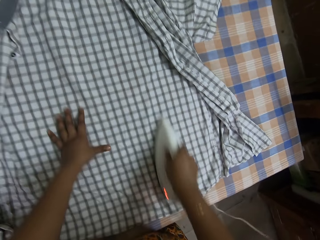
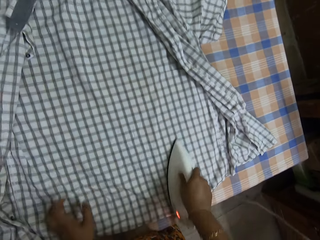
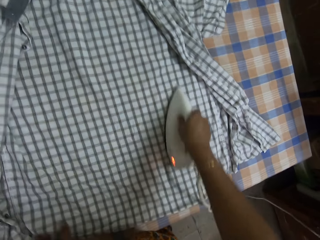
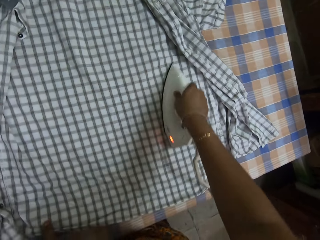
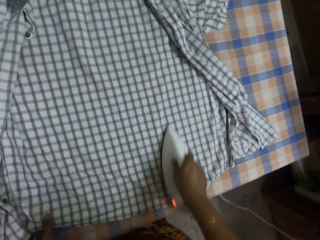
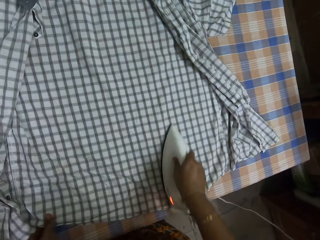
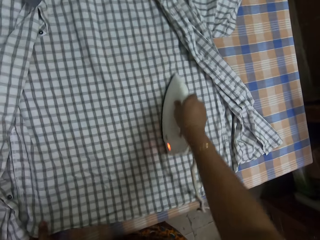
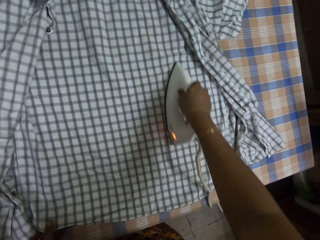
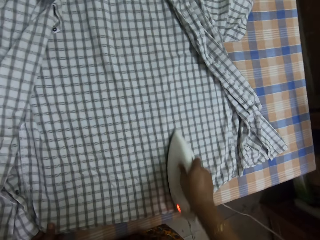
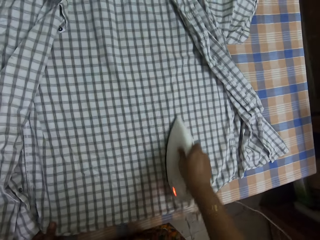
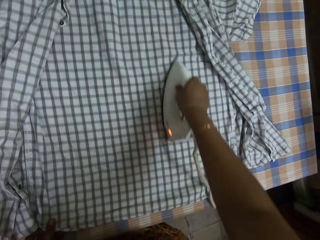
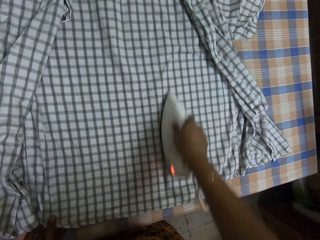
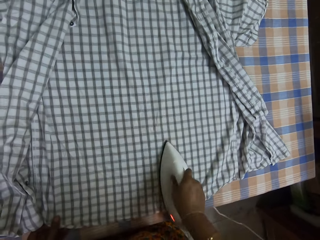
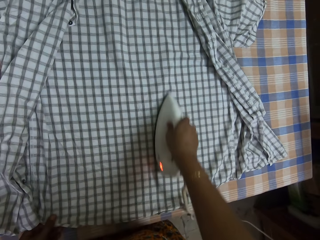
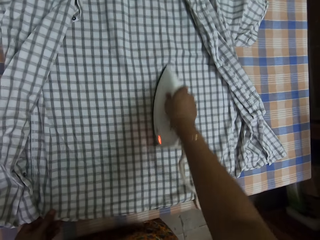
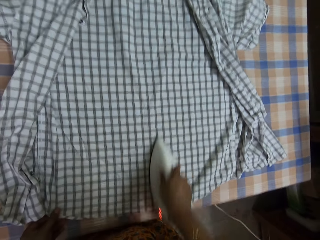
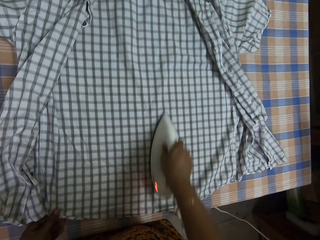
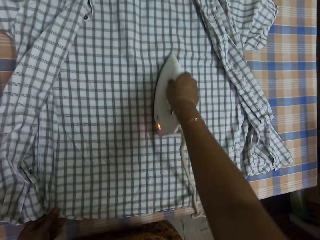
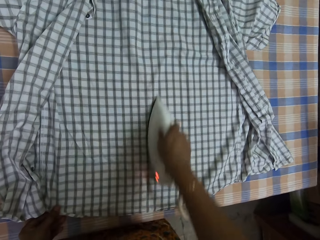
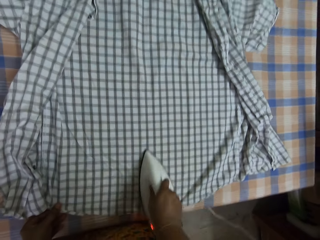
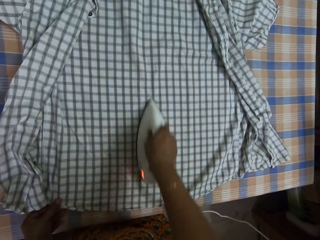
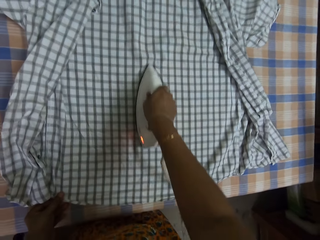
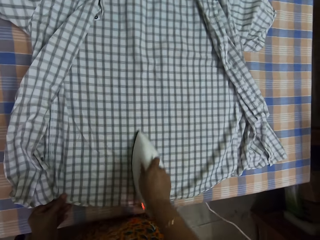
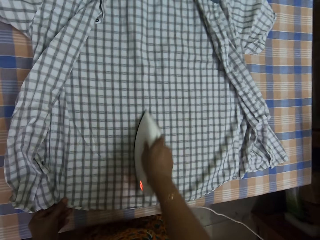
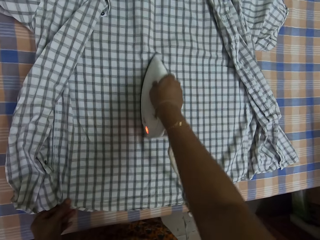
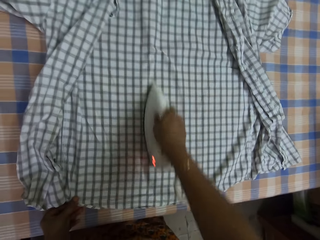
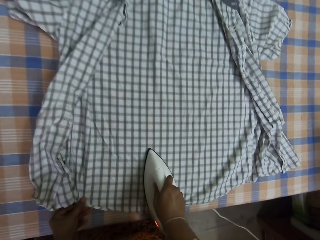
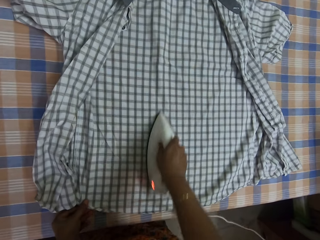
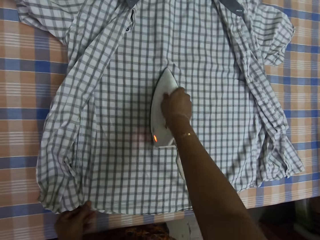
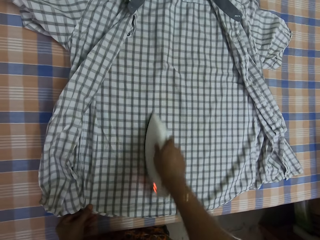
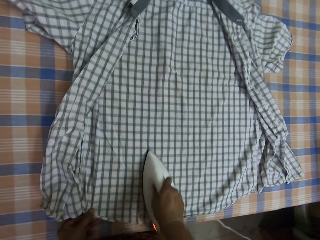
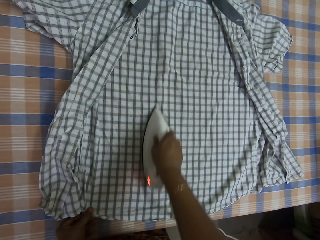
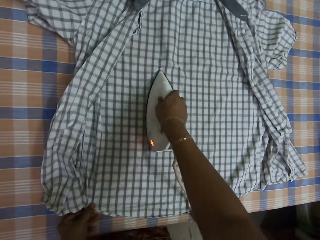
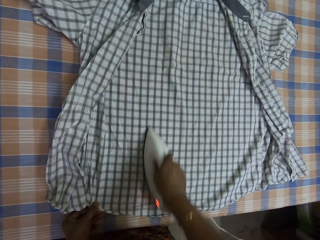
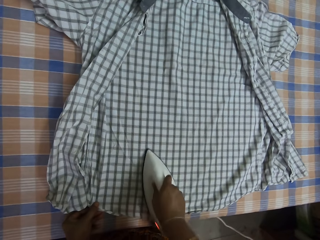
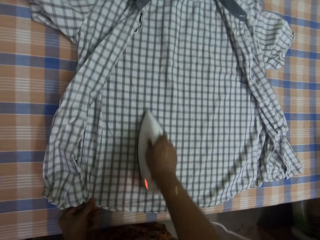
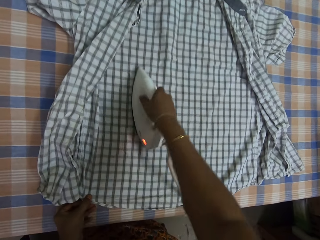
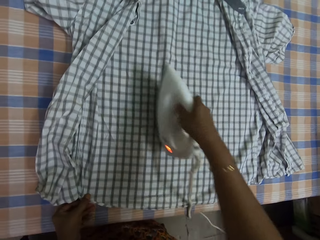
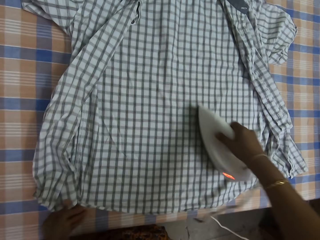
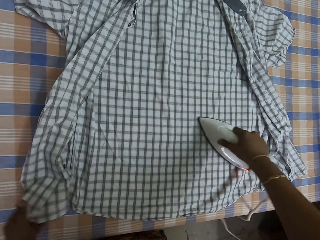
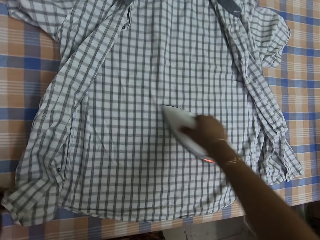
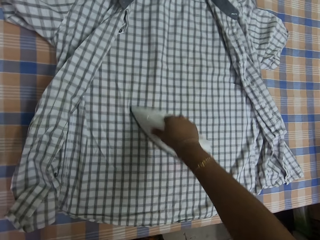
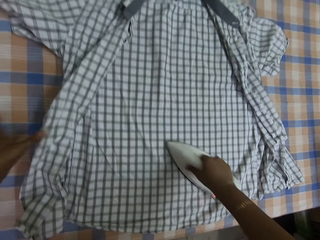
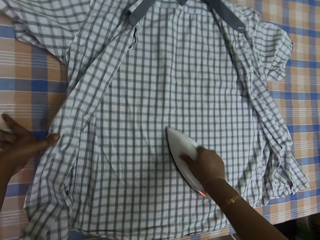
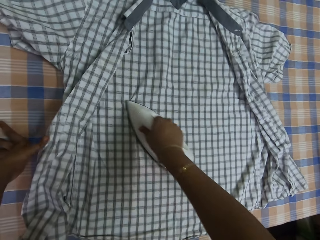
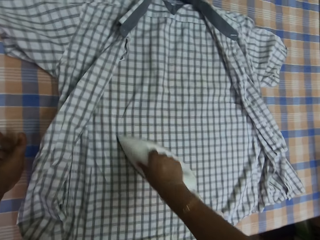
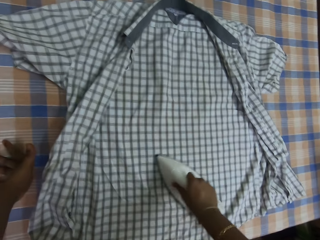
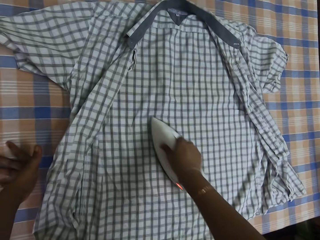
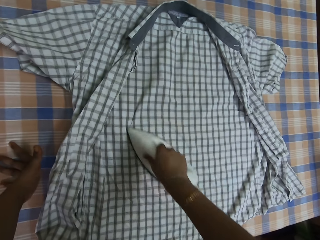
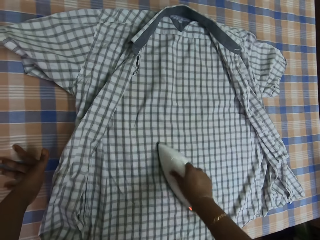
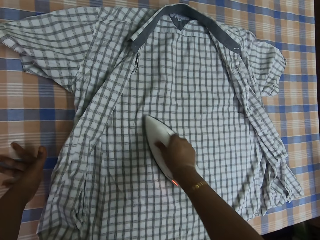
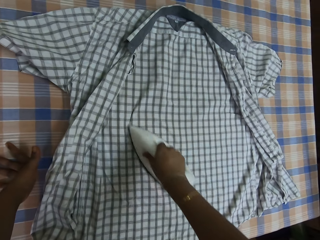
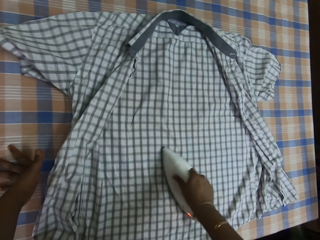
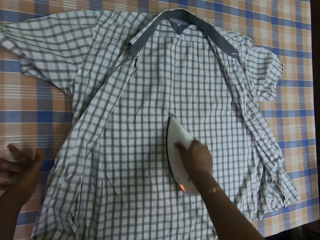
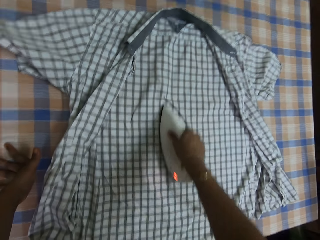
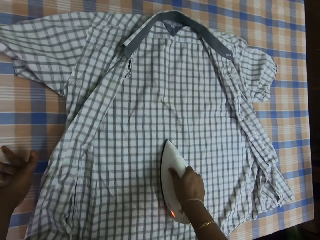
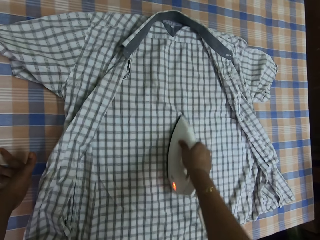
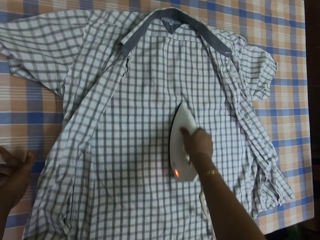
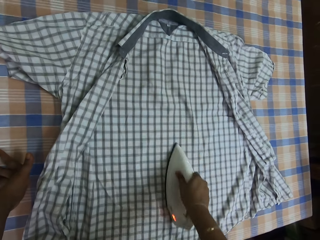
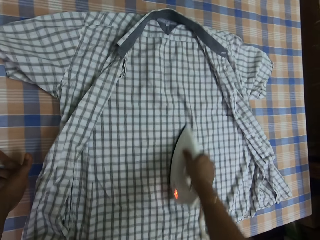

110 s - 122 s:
The camera wearer holds the shirt with her left hand. She places her left hand on the table. She places her left hand on the shirt on the table. She takes her left hand off the shirt on the table.

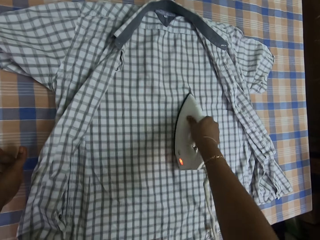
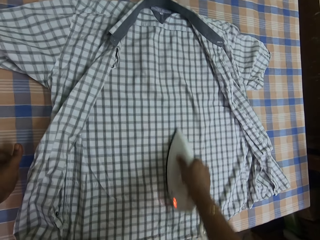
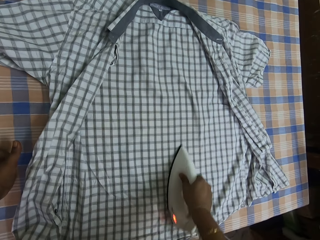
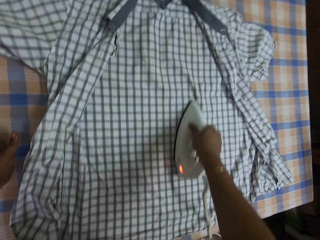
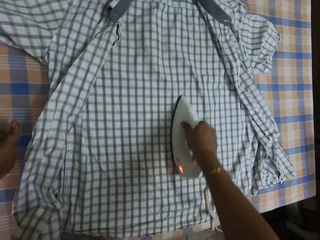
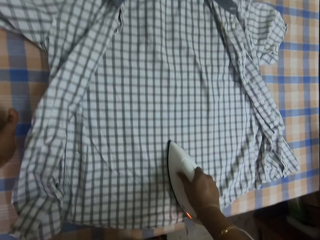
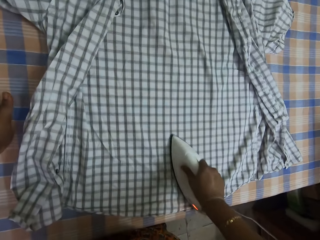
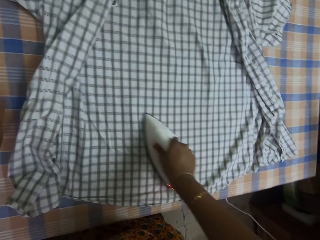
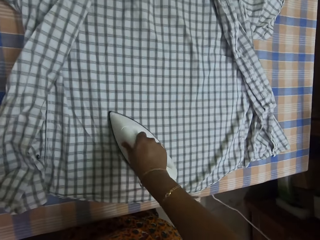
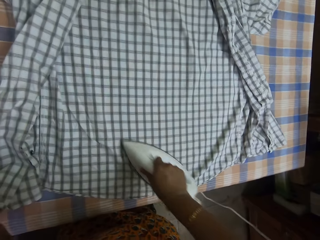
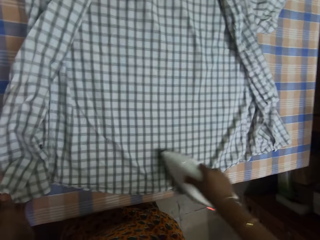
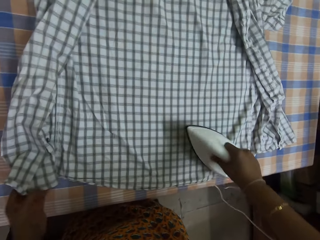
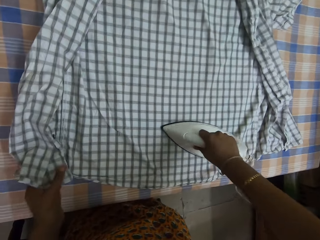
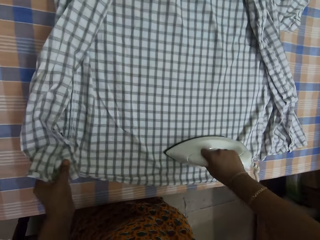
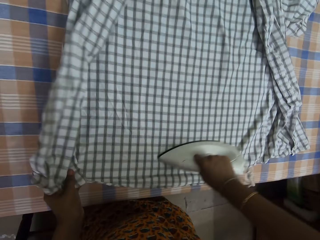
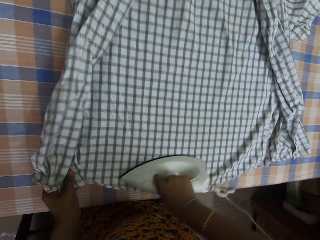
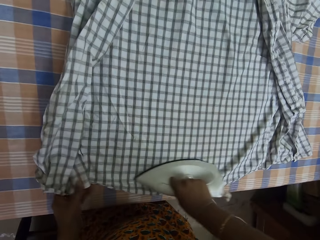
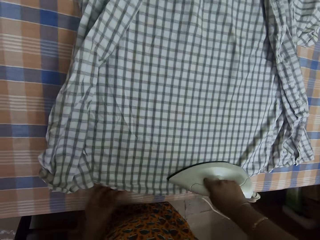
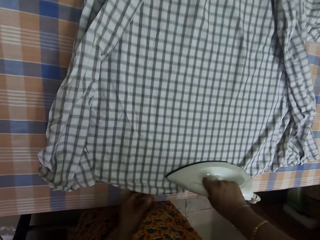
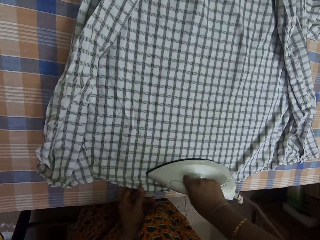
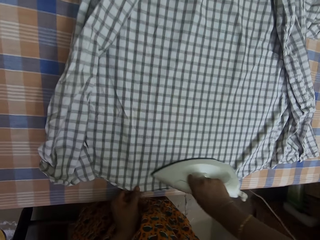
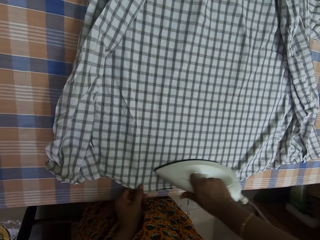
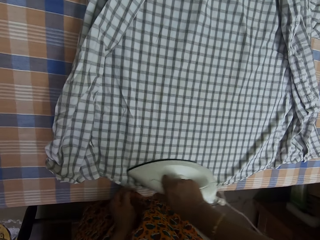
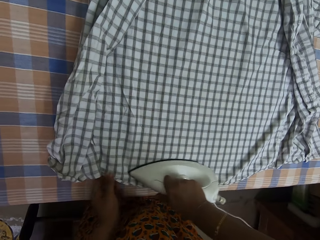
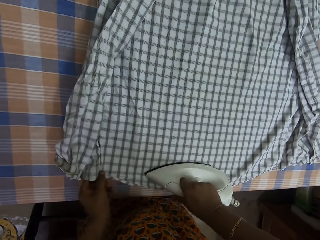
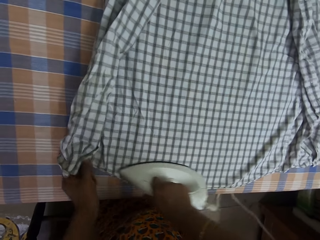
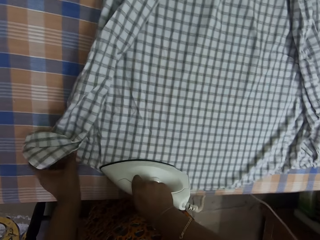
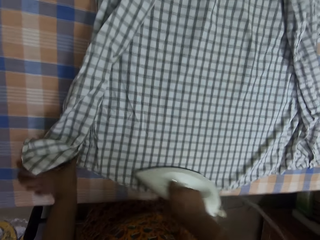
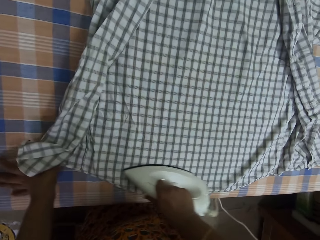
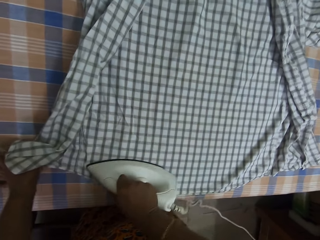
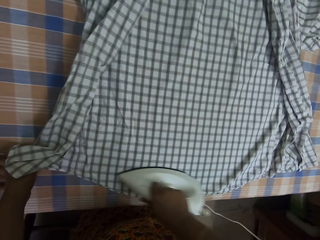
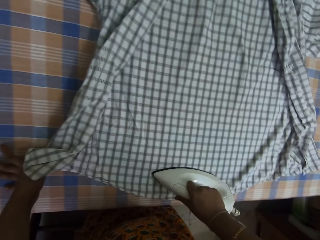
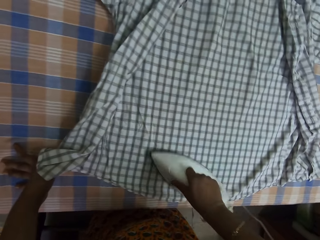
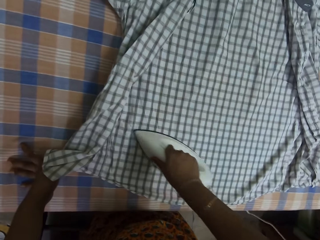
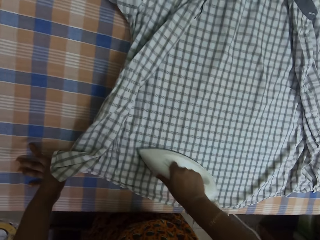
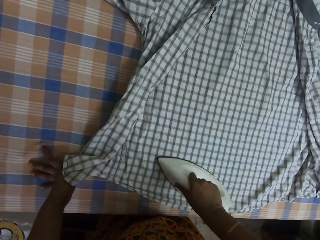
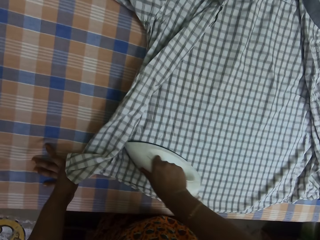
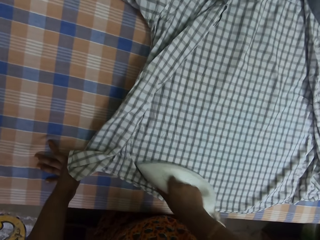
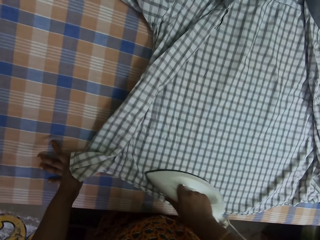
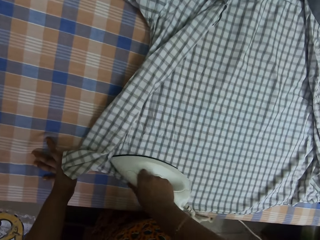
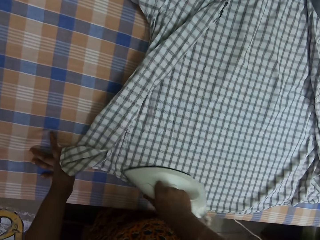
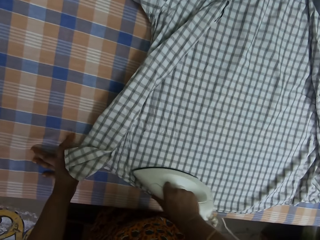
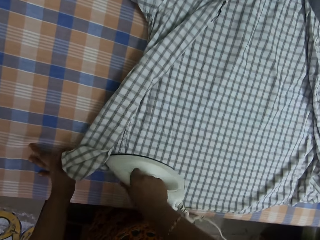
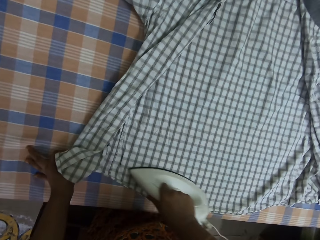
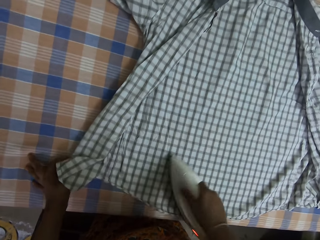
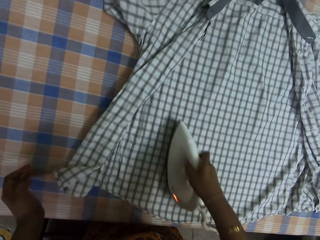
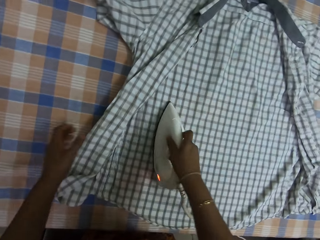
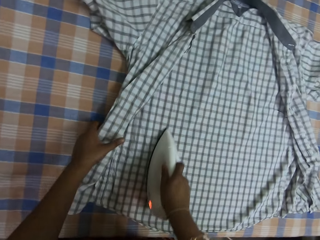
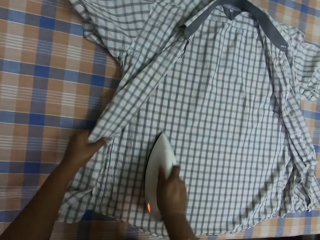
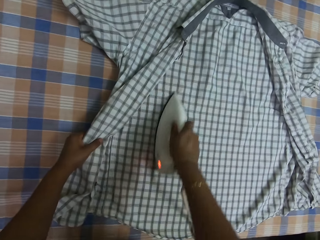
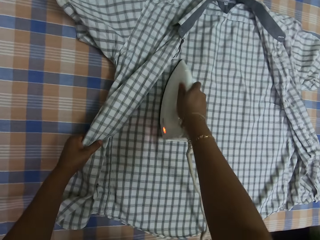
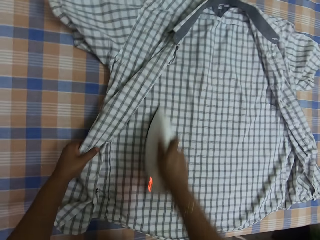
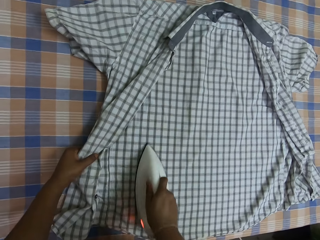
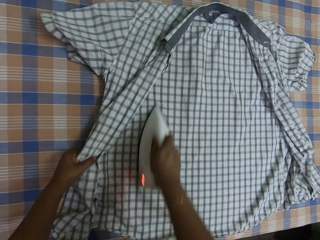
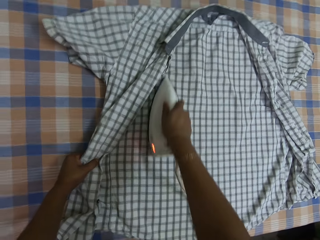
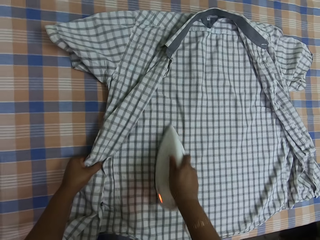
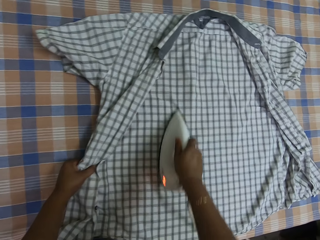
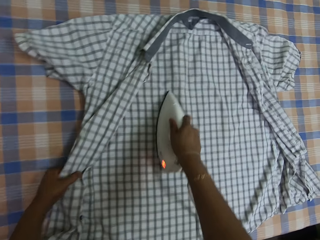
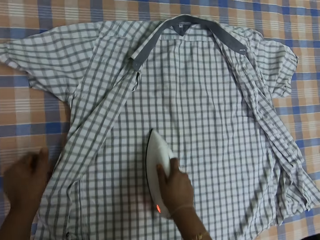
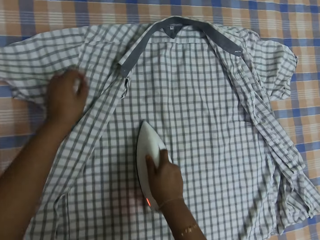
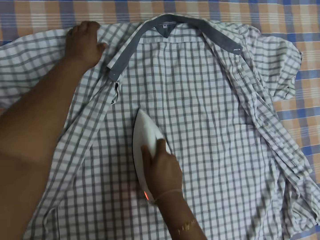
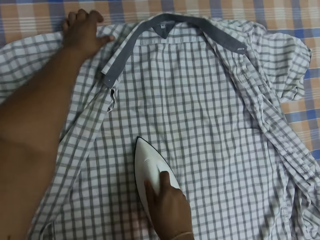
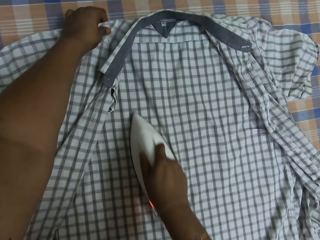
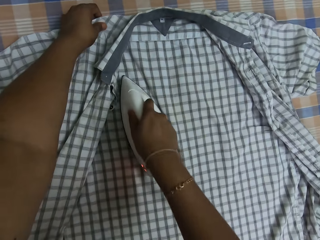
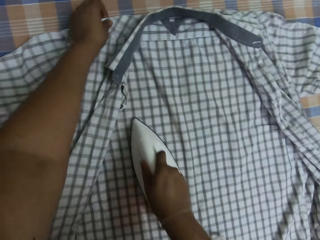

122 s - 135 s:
The camera wearer adjusts the shirt on the table with her left hand. She places her left hand on the table. She adjusts the shirt with her left hand.
